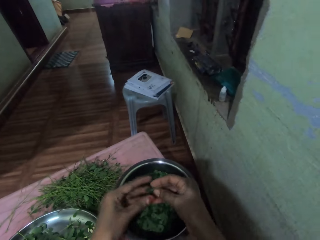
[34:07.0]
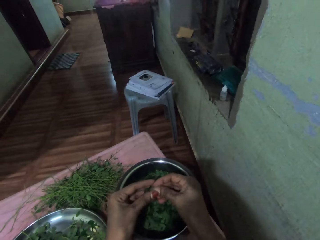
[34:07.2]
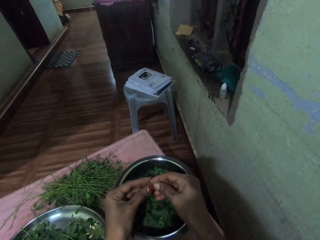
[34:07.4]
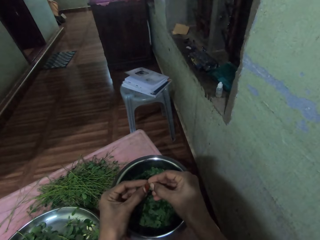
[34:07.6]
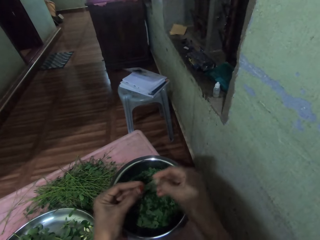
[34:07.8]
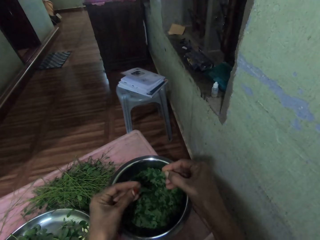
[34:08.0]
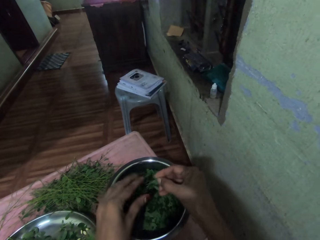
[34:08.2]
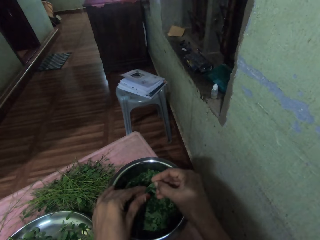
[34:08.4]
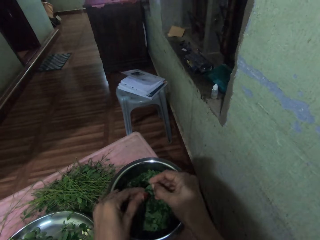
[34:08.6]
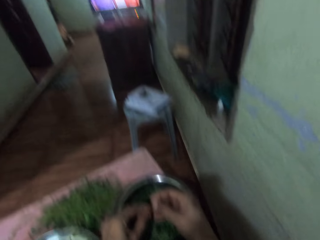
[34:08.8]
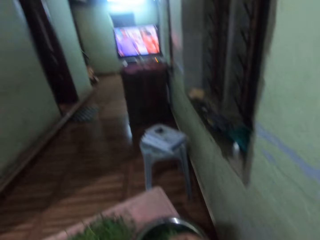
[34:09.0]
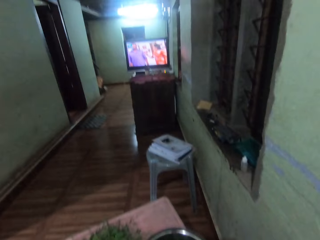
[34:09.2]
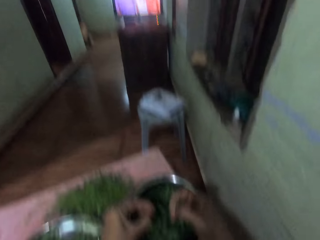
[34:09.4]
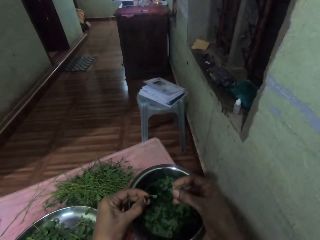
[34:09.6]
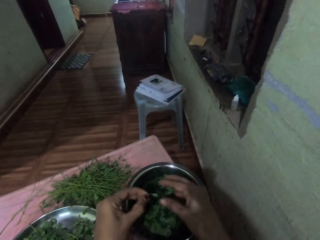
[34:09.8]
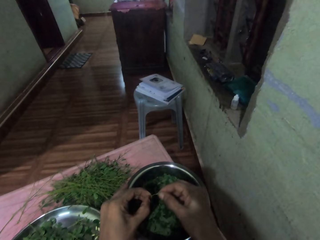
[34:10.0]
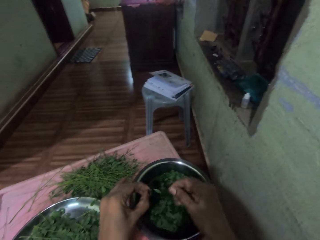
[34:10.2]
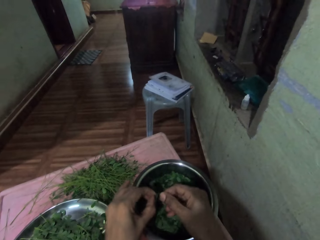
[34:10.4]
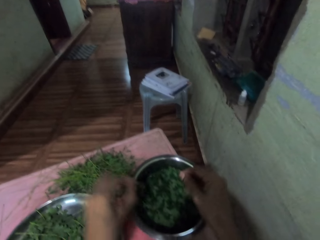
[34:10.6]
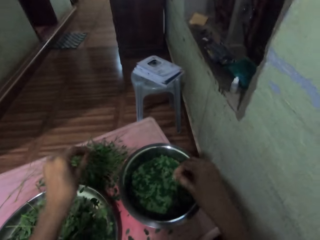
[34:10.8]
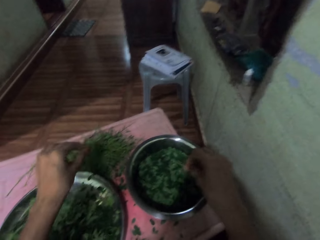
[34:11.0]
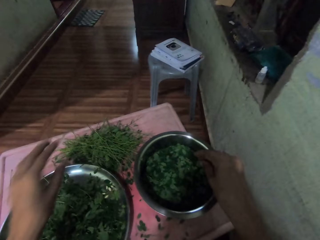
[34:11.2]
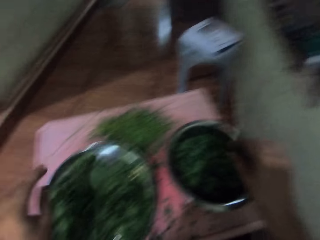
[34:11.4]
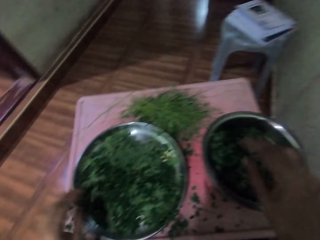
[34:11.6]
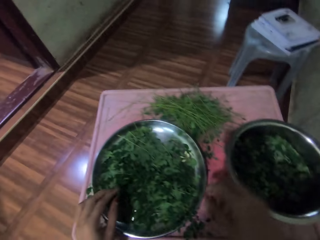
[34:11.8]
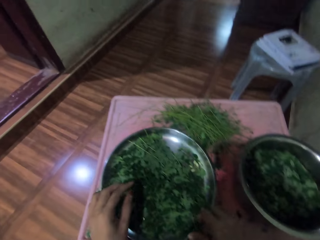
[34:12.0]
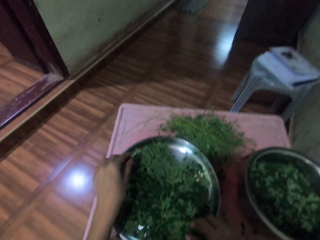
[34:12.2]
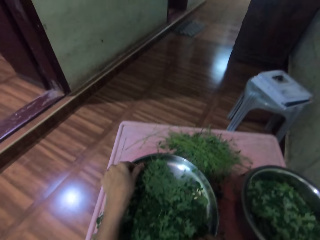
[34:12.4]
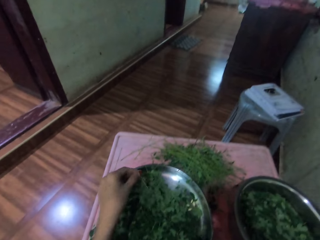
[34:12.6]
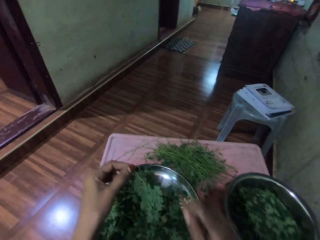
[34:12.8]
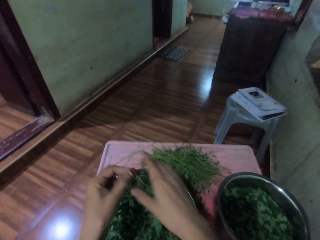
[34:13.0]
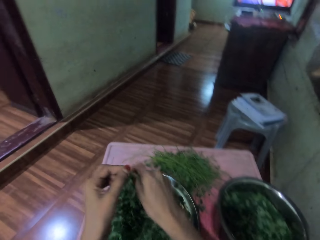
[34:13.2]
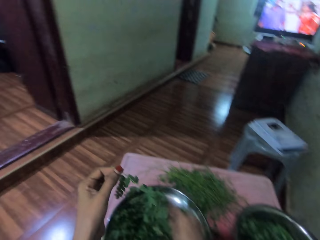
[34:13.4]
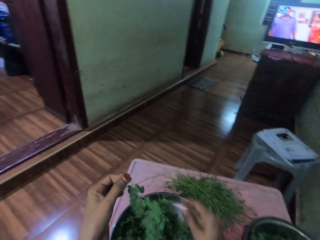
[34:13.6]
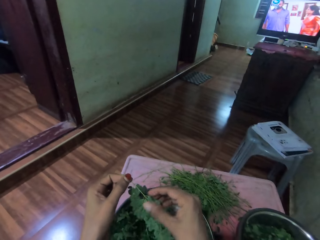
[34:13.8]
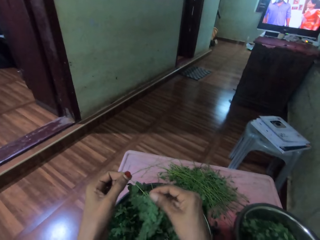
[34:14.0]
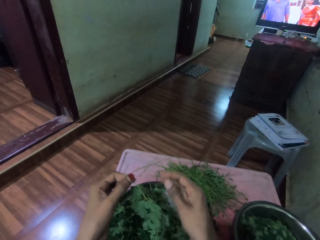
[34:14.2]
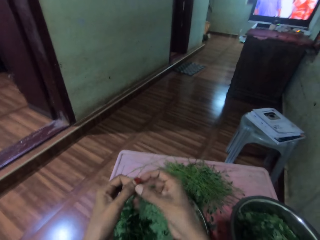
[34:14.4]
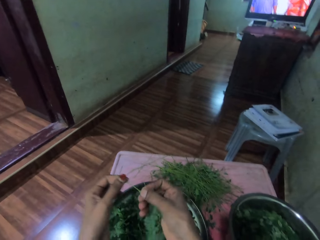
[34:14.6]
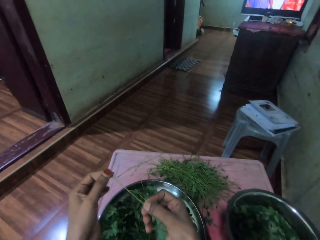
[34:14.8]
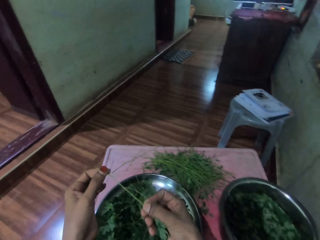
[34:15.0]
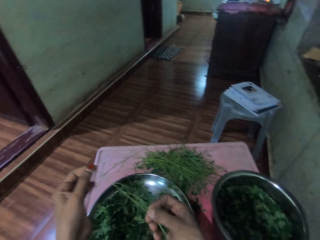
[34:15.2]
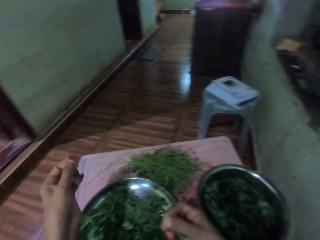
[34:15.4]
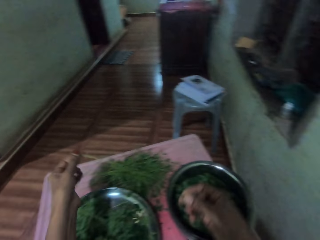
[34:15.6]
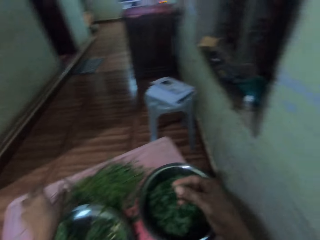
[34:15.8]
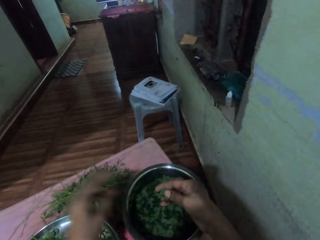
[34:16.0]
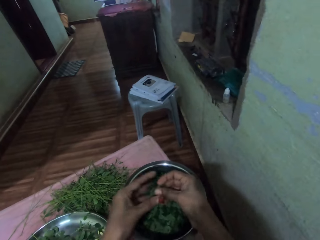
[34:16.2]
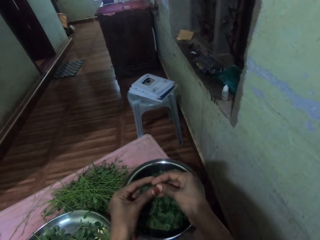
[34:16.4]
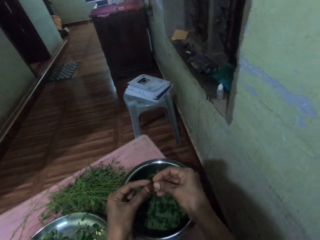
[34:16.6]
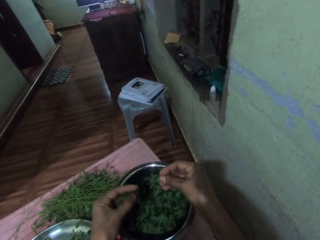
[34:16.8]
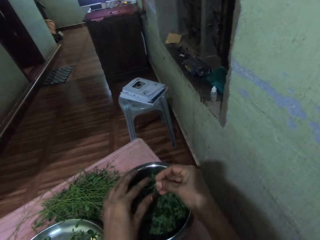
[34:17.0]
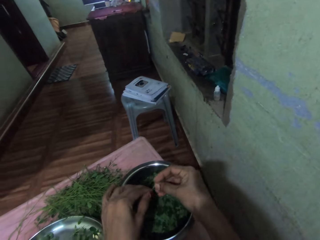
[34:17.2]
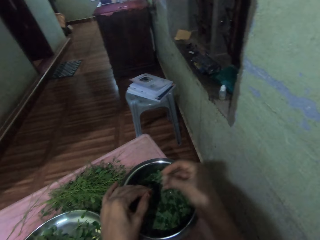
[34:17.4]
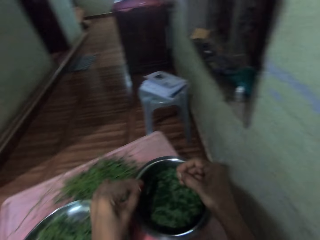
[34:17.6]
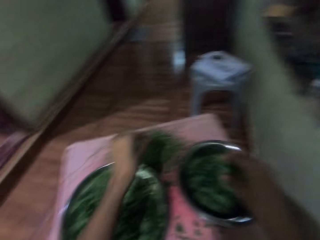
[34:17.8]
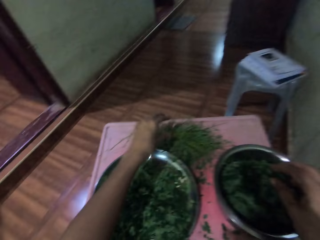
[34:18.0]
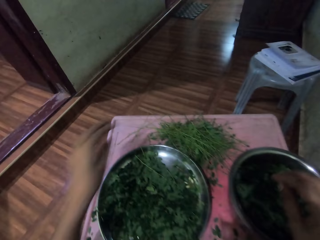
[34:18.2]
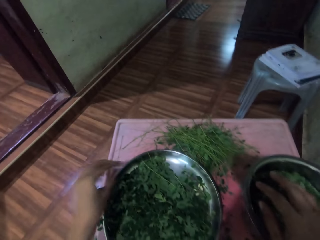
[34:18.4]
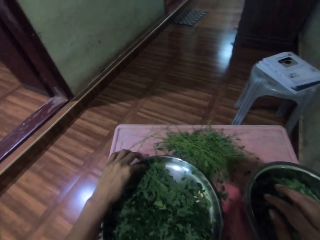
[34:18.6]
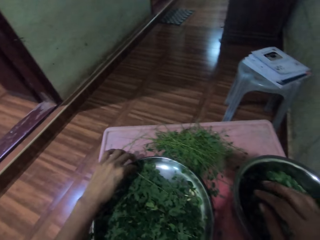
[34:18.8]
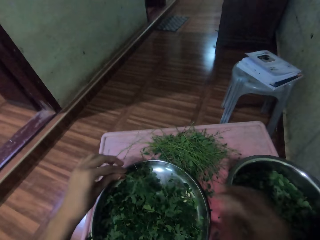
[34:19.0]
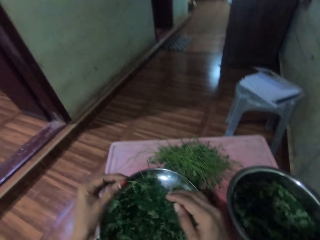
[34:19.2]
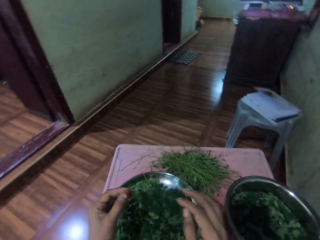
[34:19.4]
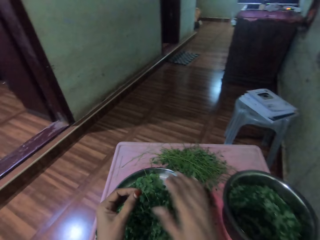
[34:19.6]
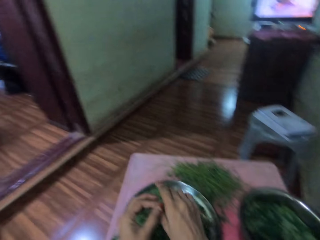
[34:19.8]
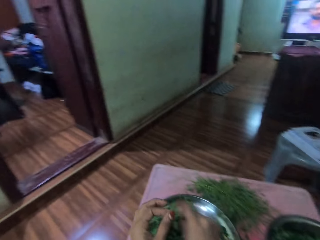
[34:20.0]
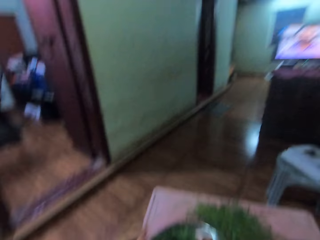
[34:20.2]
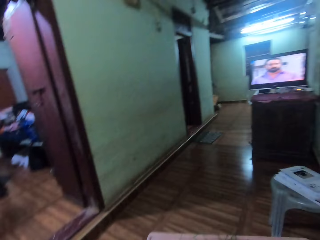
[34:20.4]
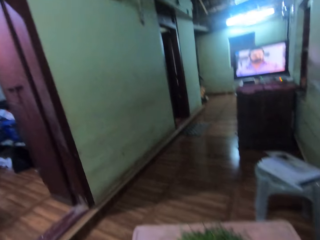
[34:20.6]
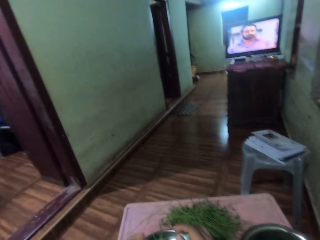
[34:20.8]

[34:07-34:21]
The camera wearer drops down the stem with his left hand. He cuts the leaf with both hands. He looks at the television. He puts down the stem with his left hand. He picks the plant from the tray with his left hand. He peels the leaves from the stalk with his right hand. He drops down the stem on the table with his left hand. He peels the leaves with his left hand. He puts the leaves on the basin with his right hand. He picks the plant from the tray with his left hand.

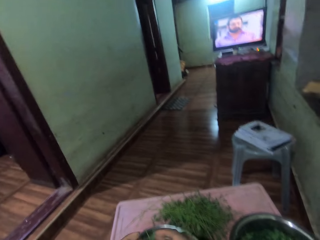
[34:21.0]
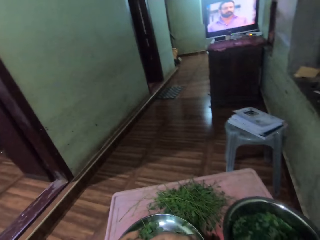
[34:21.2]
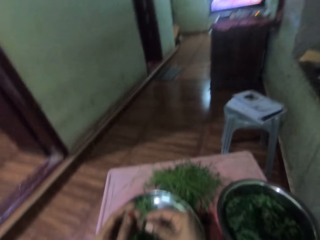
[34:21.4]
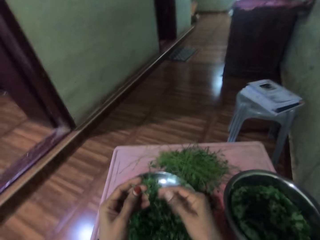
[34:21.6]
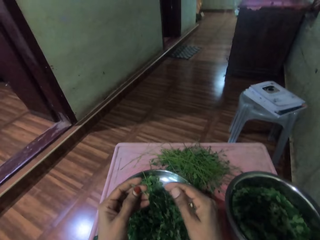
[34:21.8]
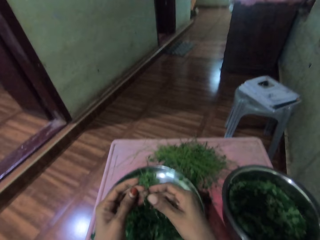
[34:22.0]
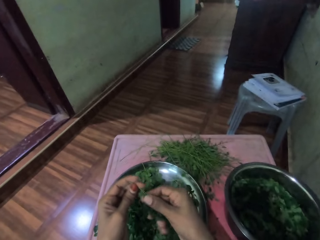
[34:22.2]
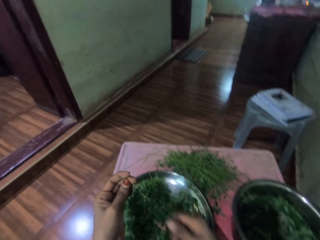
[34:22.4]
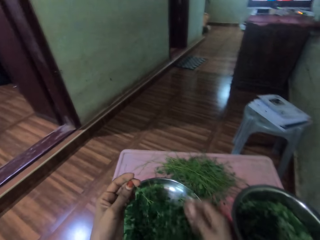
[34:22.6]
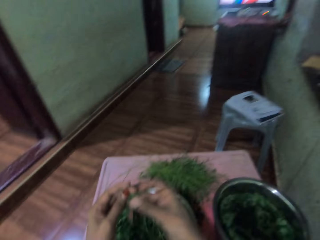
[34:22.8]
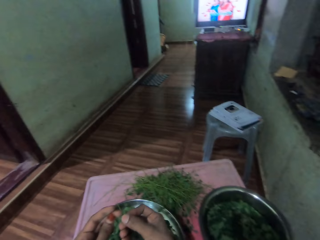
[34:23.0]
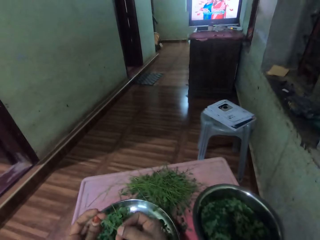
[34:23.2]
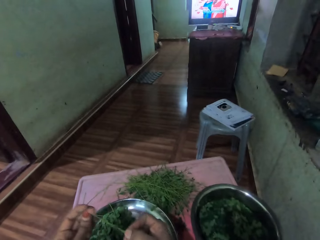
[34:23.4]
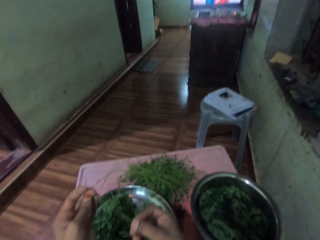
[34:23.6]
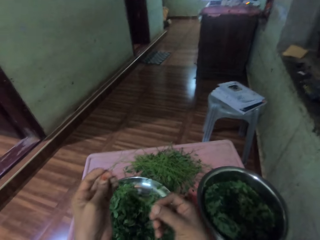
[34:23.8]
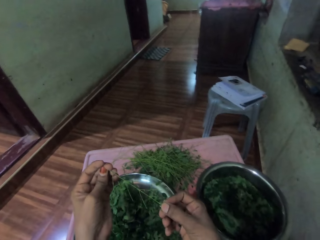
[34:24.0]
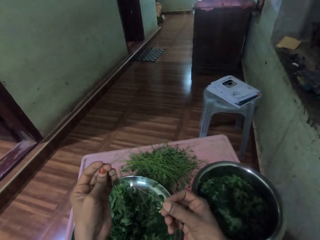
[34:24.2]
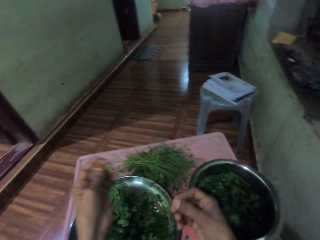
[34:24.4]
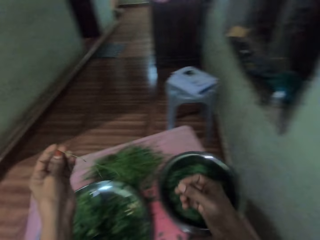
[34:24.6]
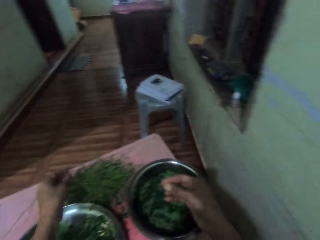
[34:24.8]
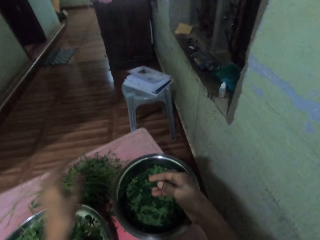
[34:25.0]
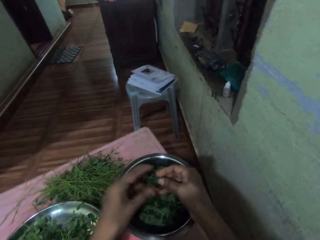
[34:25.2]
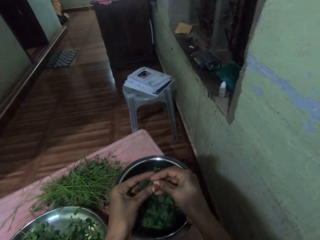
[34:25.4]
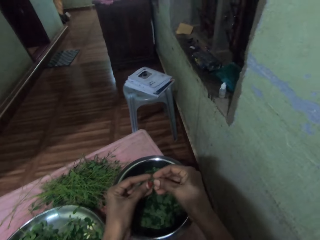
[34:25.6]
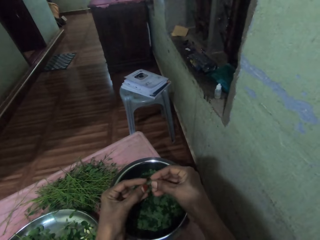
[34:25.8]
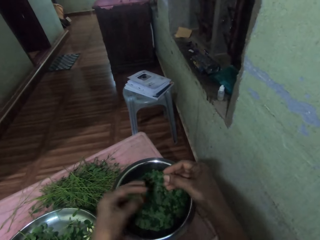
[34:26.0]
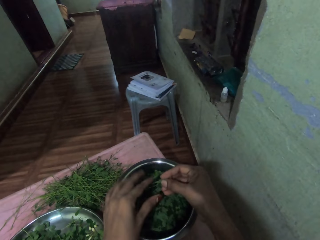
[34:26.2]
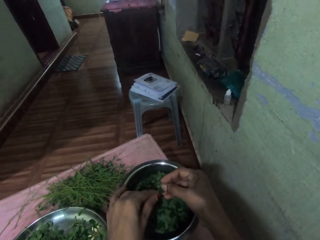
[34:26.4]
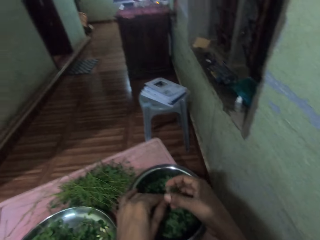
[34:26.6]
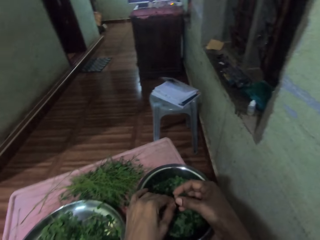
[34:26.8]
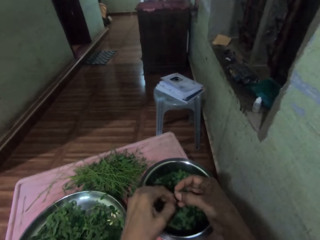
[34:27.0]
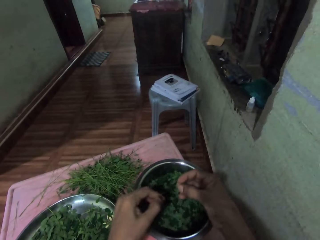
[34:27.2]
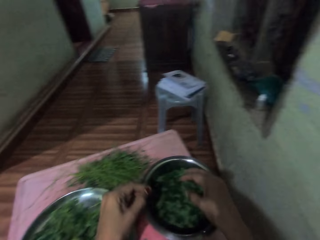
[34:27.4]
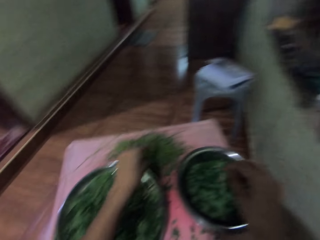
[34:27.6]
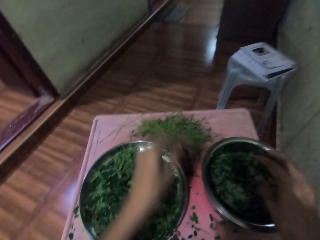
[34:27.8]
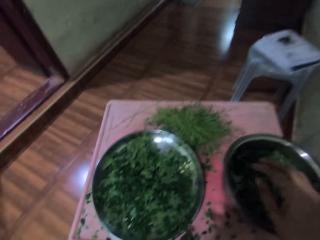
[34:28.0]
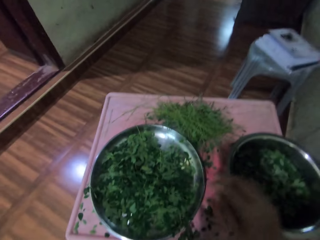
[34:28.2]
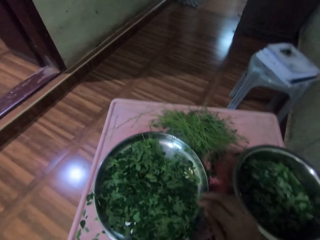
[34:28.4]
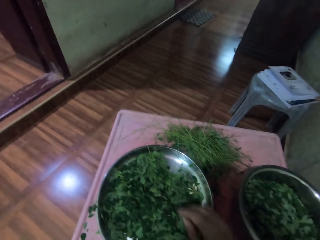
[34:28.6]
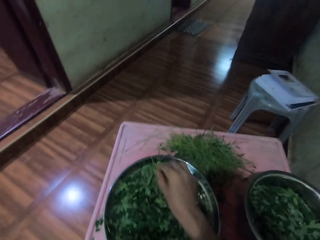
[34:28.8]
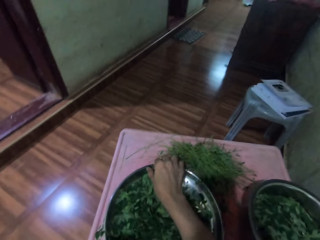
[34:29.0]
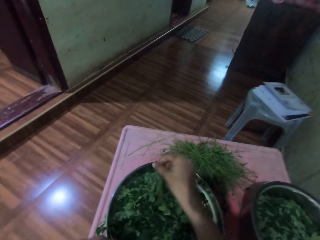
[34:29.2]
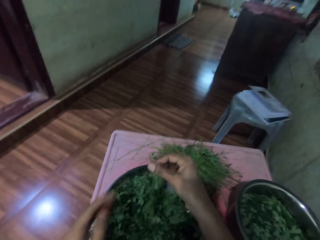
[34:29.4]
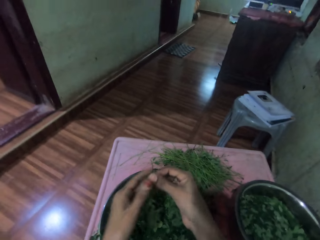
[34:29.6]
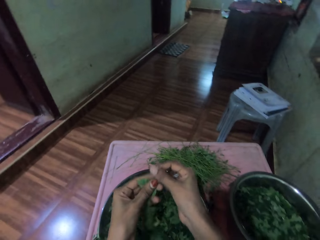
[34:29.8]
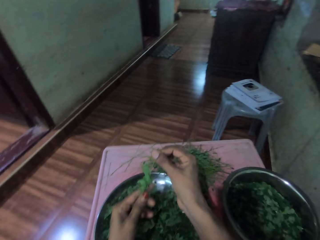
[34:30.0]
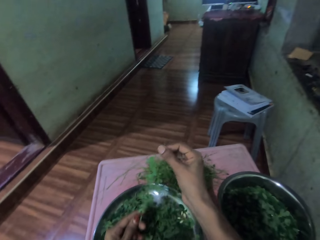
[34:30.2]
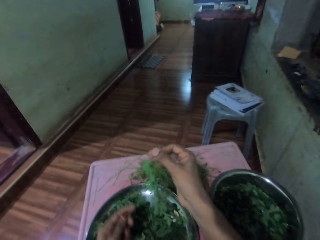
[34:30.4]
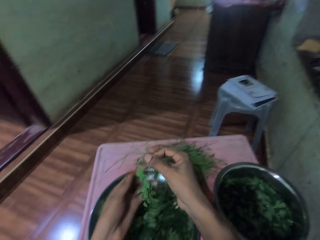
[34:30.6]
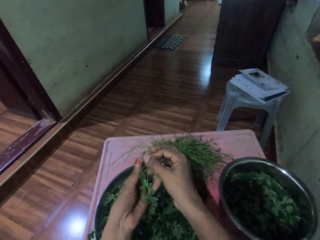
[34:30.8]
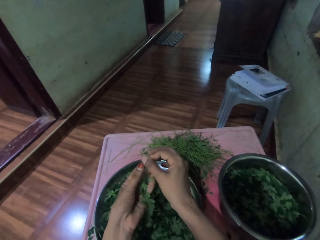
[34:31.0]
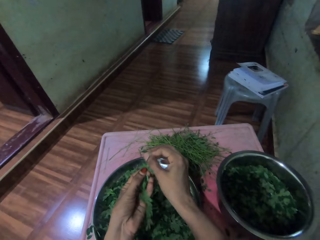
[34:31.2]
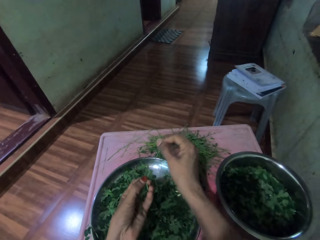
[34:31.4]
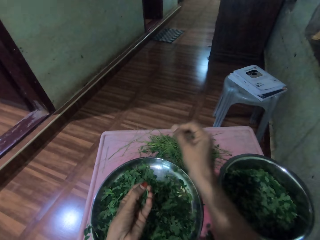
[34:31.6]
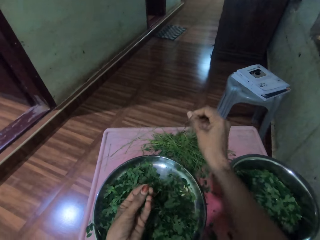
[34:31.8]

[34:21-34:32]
The camera wearer peels the leaves with his right hand. He looks at the television. He converses. He drops down the stem on the table with his left hand. He drops the vegetables in the basin. He peels the leaves with his left hand. He drops down the stem with his left hand. He picks the plant from the tray with his right hand. He wipes the plant with his left hand. He removes the vegetables from the stalk.
